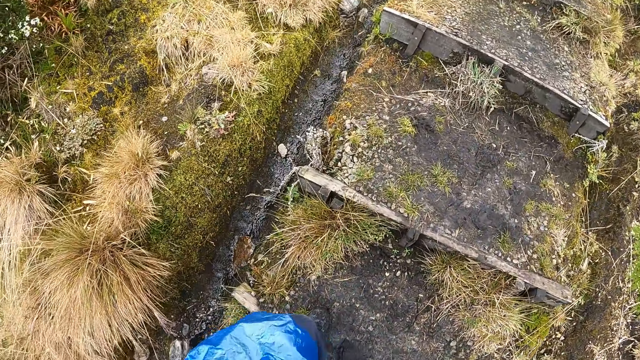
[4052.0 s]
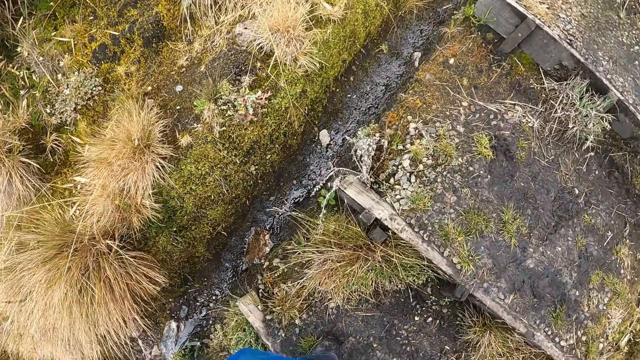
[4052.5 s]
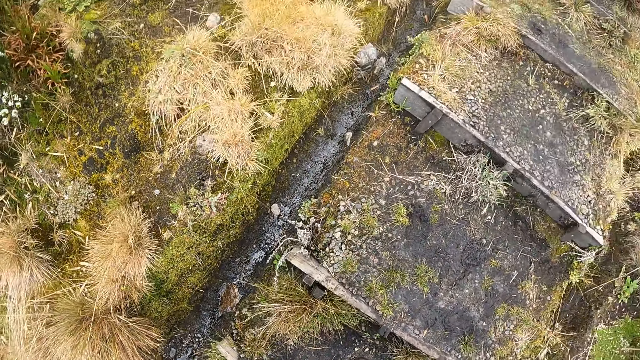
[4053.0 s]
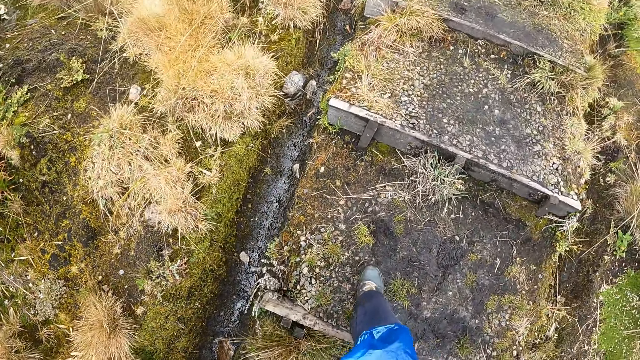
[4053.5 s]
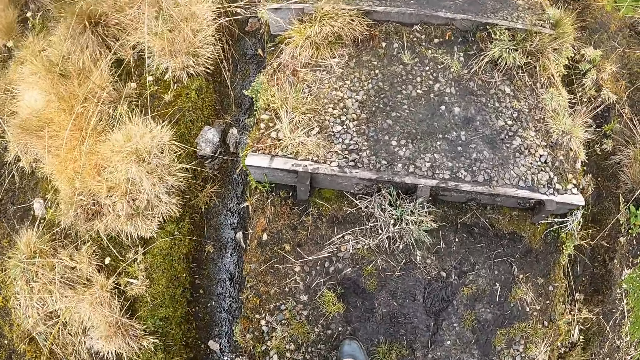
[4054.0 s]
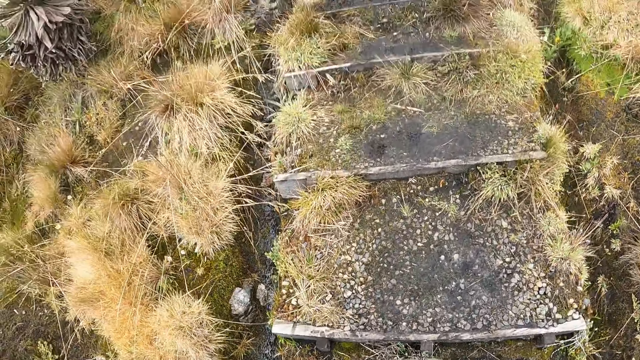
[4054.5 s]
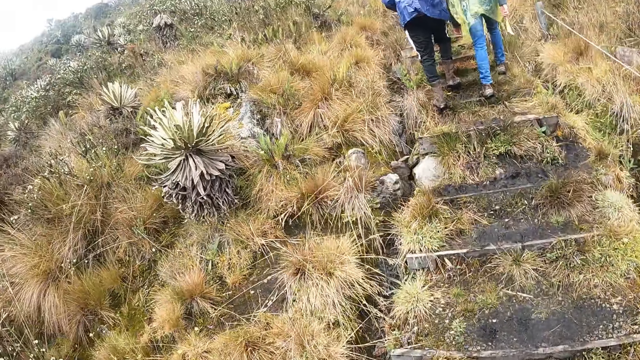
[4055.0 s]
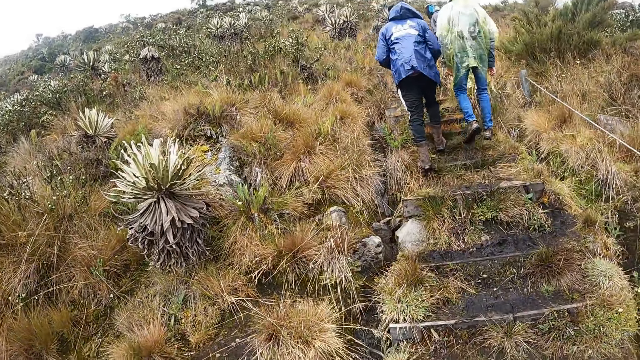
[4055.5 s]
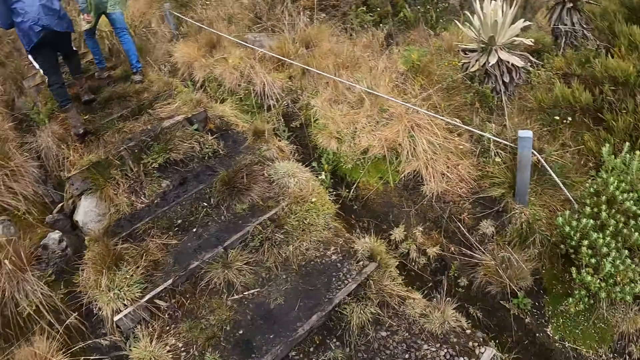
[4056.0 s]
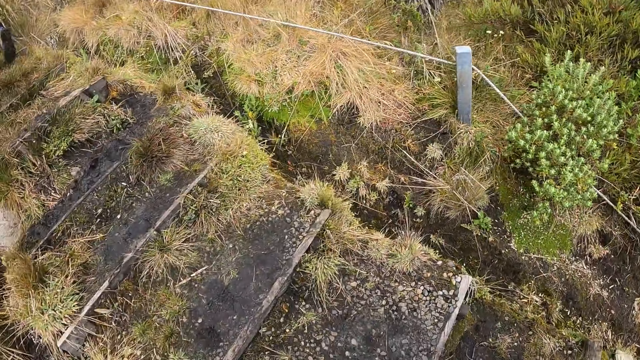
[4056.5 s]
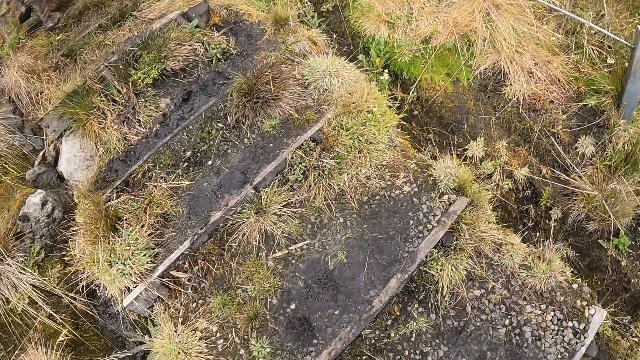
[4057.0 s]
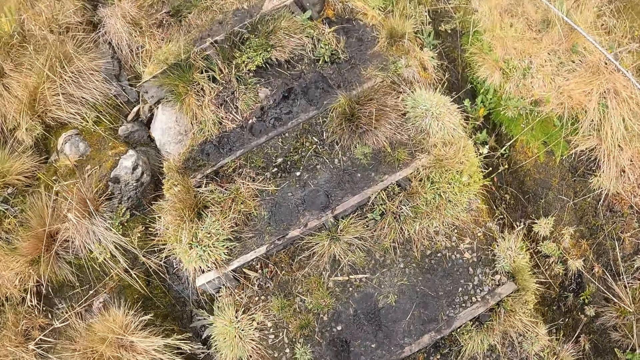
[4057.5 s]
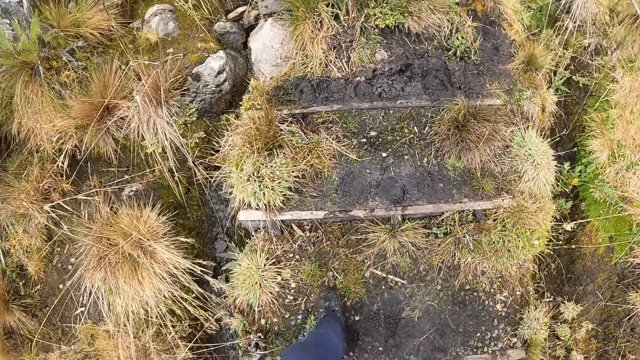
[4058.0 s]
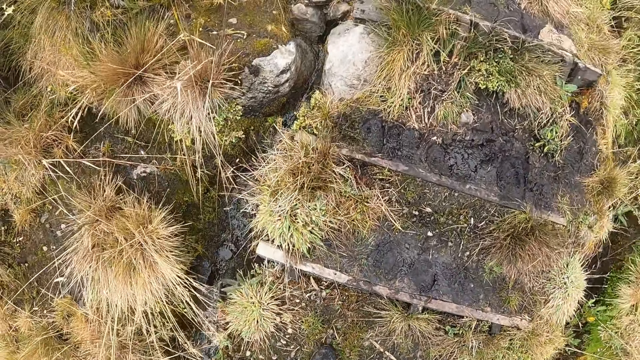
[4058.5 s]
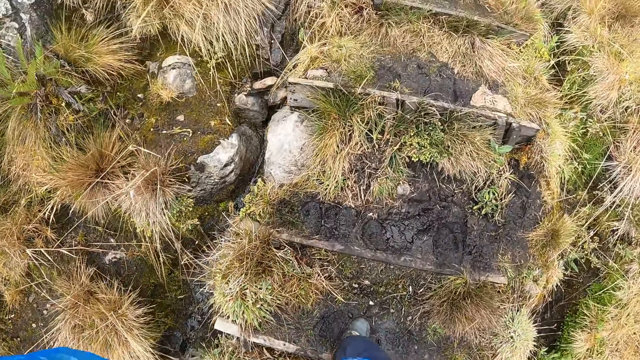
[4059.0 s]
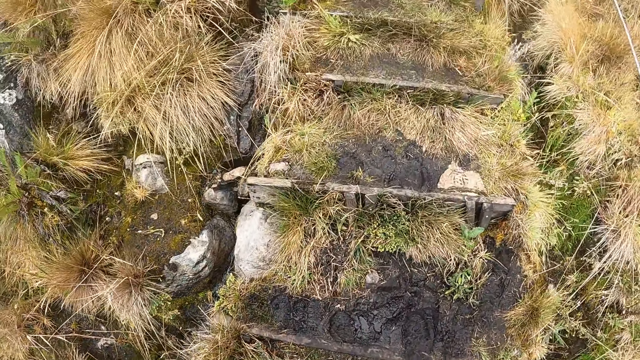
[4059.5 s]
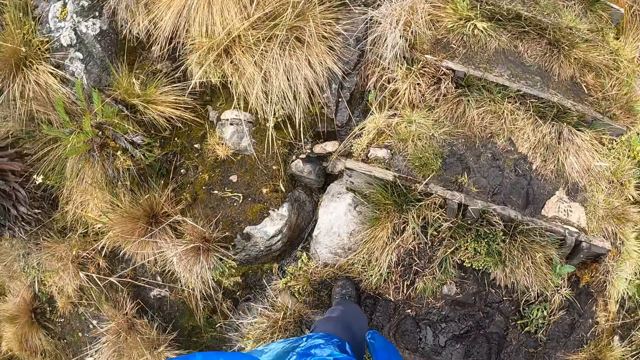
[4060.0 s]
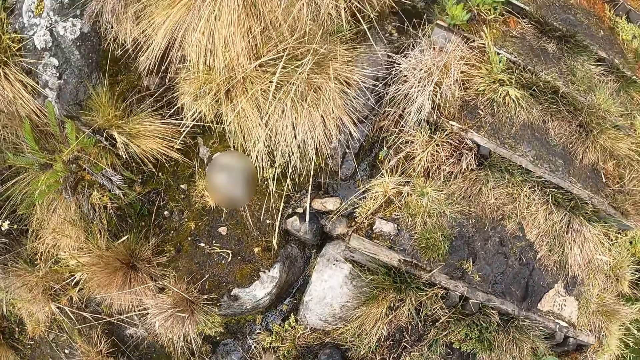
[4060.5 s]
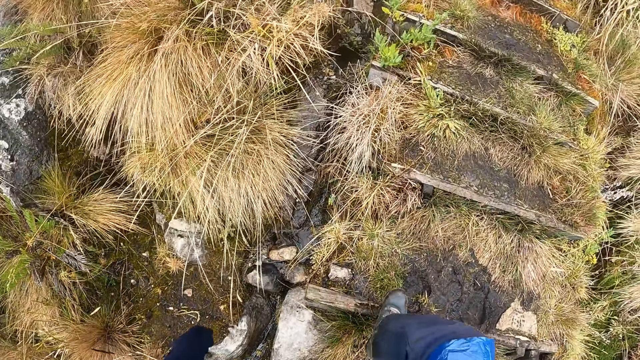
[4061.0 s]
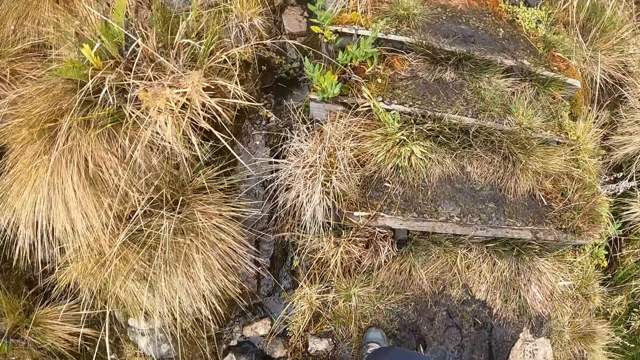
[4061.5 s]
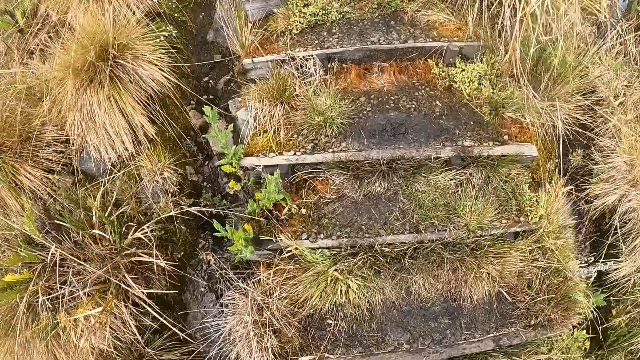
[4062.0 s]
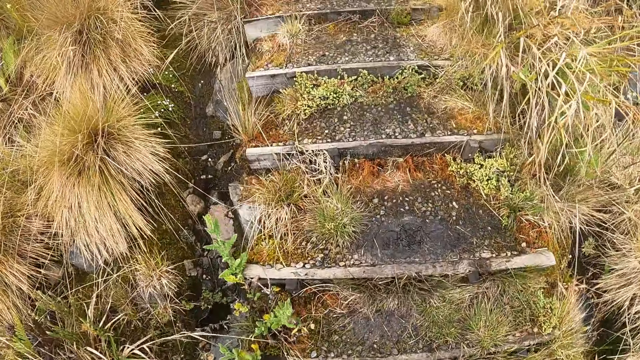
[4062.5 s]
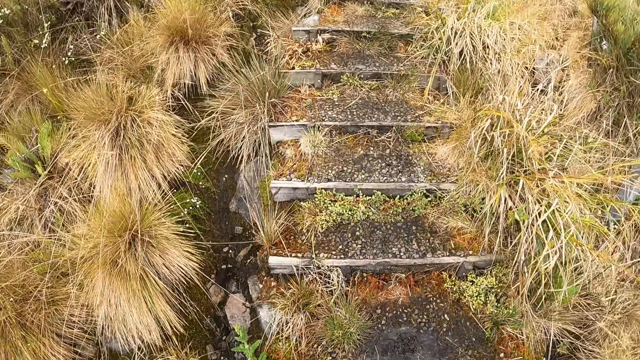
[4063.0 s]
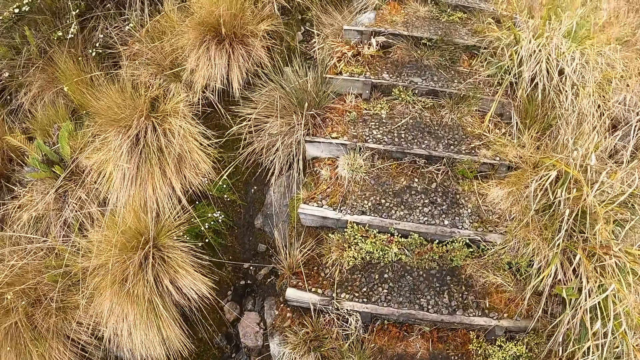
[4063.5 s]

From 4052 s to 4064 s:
The man walks in the muddy pathway. Another man walks in the muddy pathway.

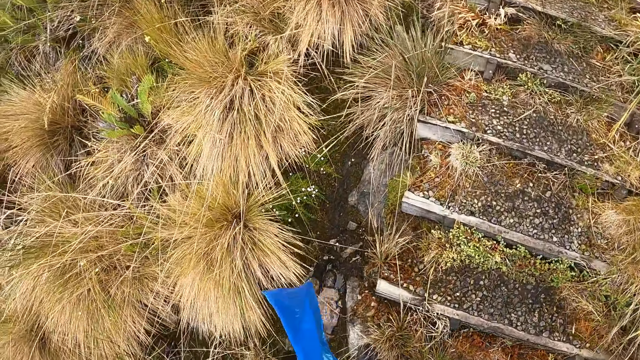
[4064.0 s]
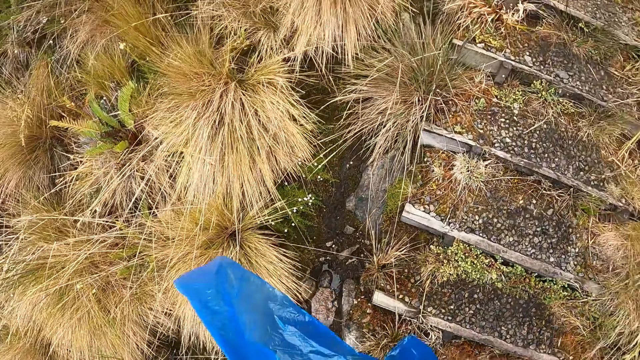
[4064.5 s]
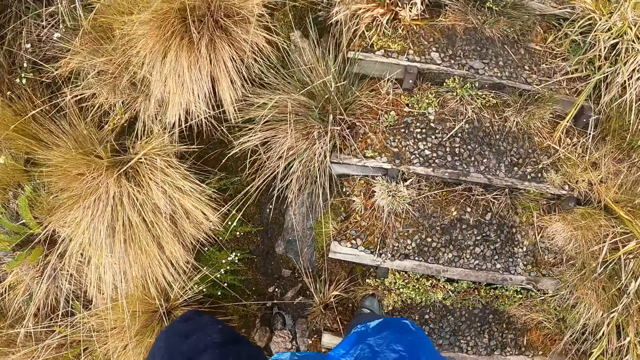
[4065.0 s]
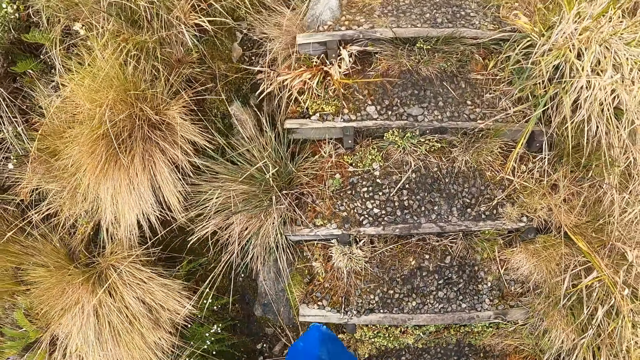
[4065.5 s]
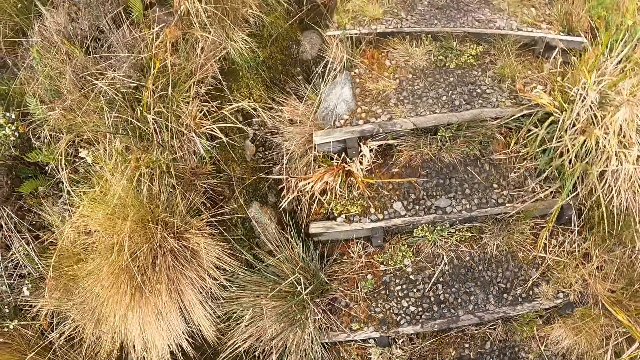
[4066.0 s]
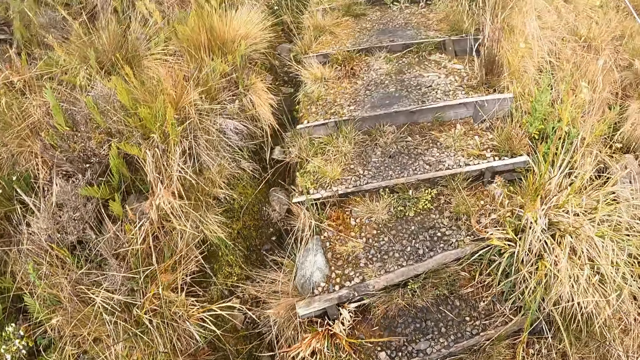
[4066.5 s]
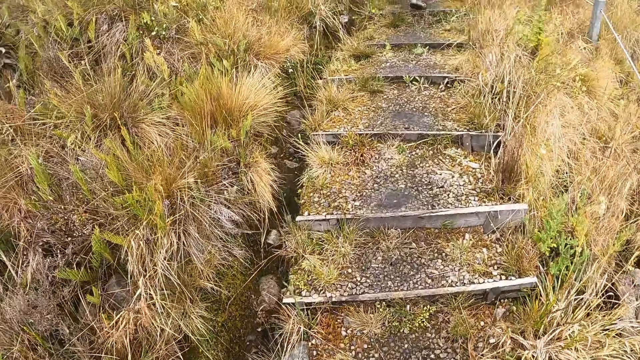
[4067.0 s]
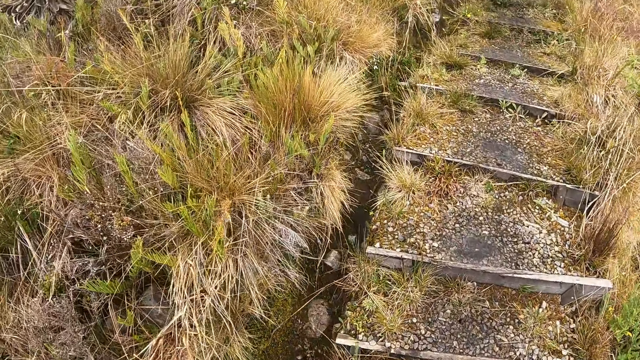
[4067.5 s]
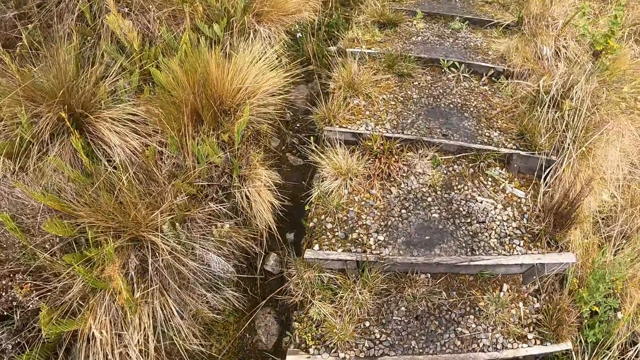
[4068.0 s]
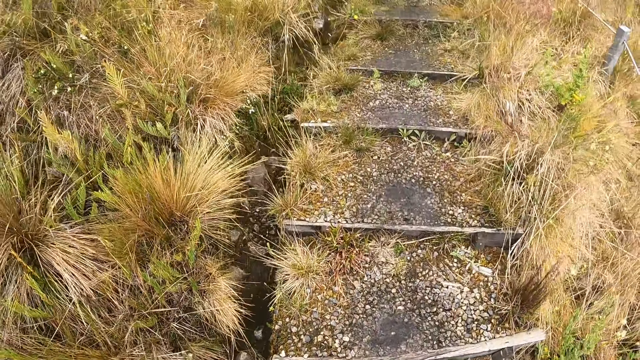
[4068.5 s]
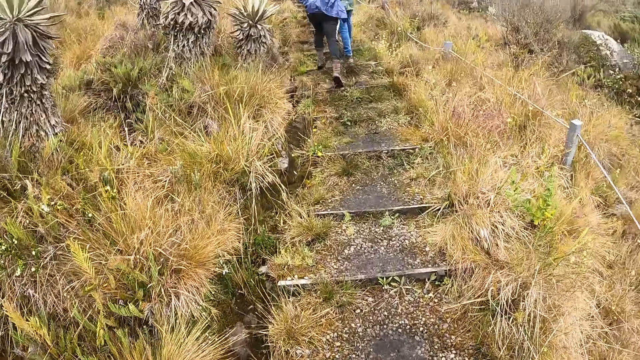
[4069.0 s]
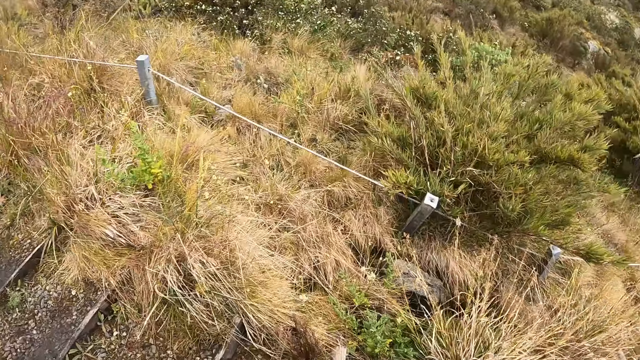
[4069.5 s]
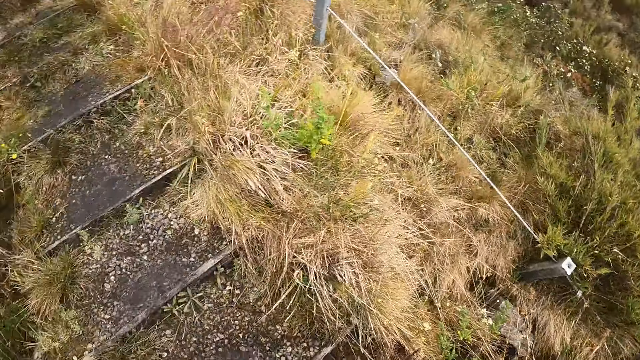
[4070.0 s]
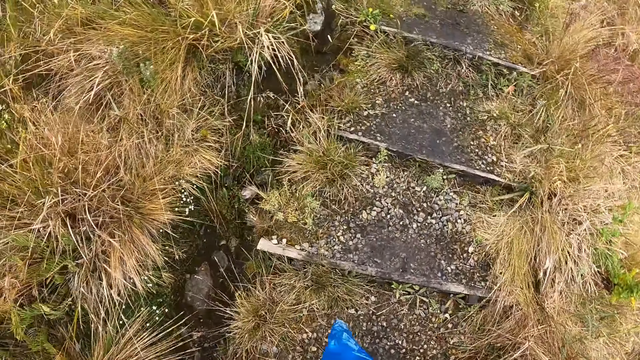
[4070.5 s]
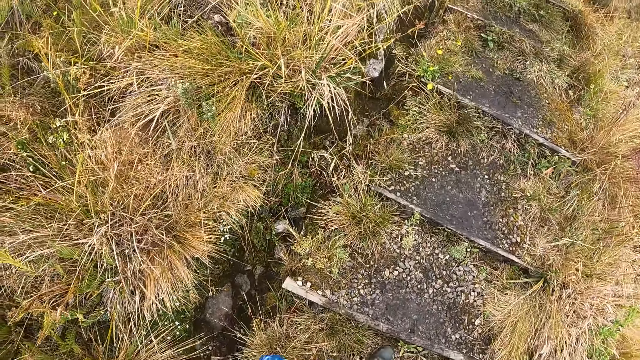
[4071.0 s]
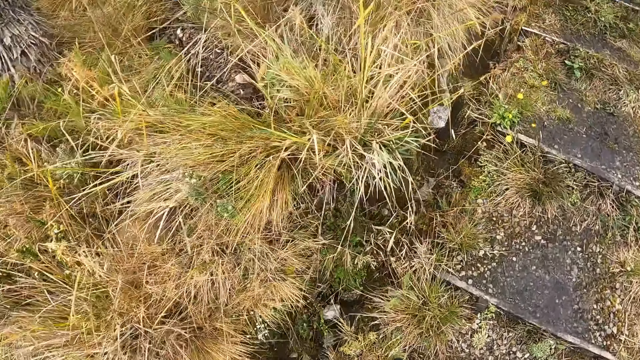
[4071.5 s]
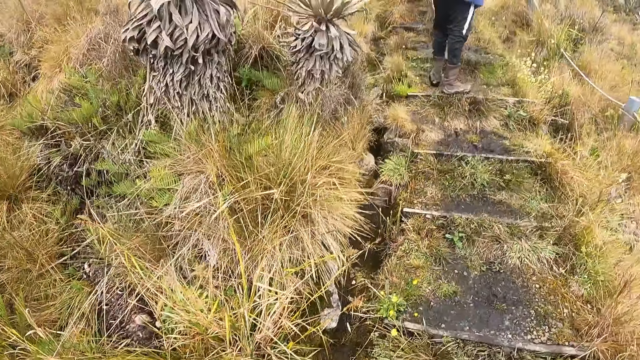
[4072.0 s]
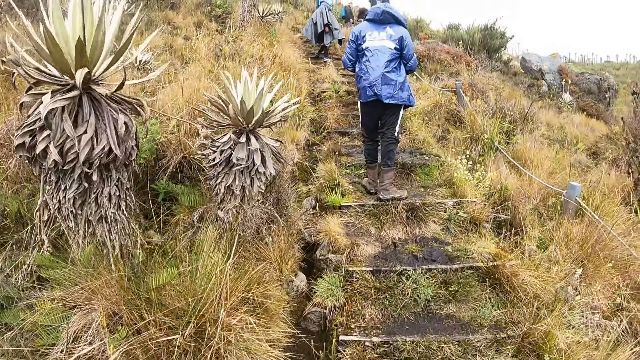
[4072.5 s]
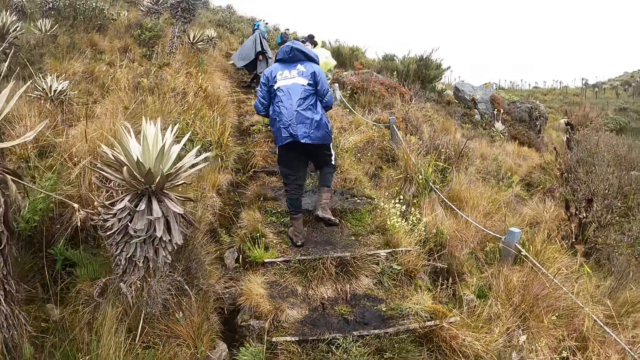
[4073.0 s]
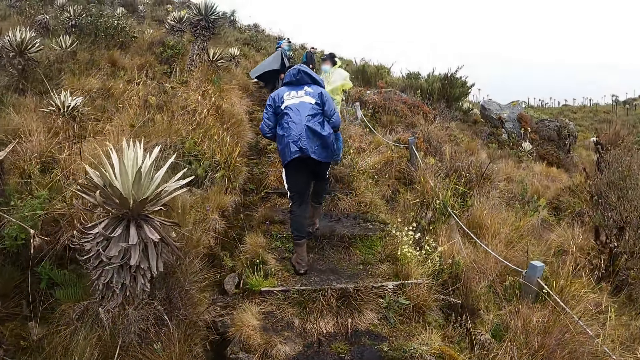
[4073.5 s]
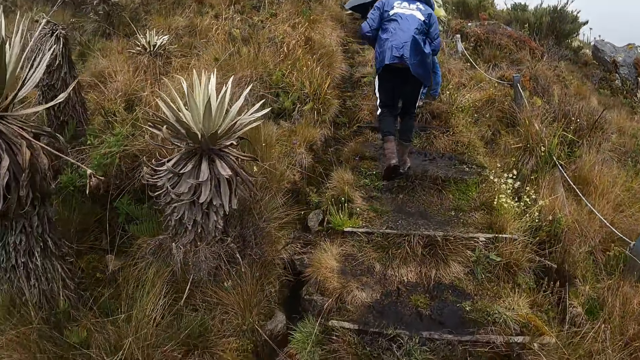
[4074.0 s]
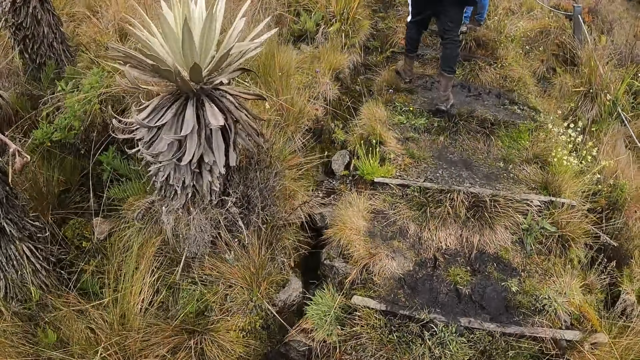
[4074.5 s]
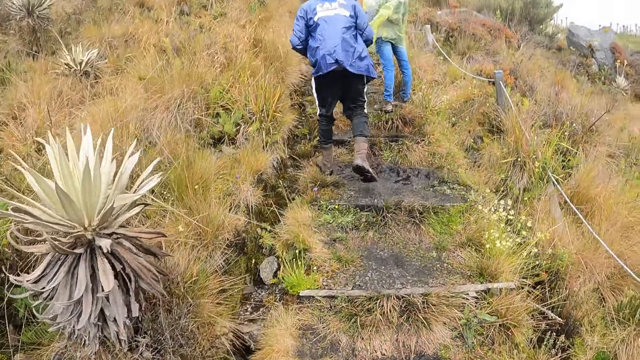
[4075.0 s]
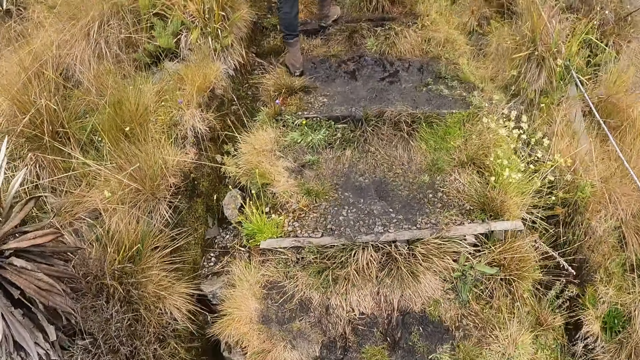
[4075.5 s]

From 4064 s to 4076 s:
The camera wearer looks around the grassland. They walk on the grassland. A man climbs up the hill through the stairway.
